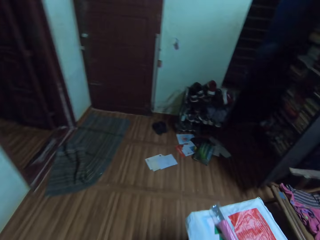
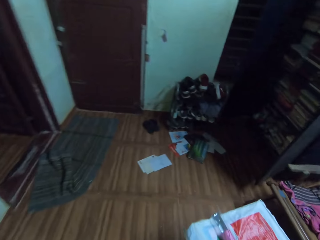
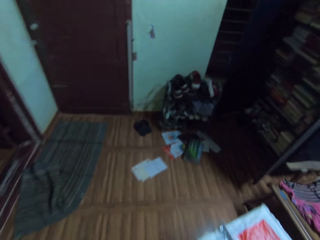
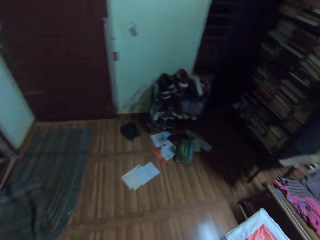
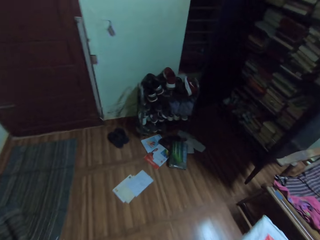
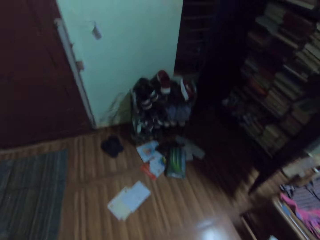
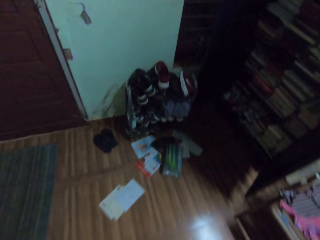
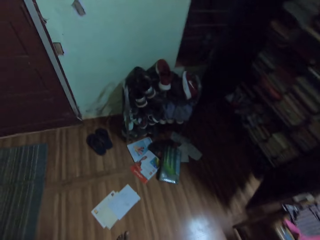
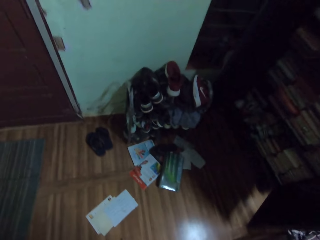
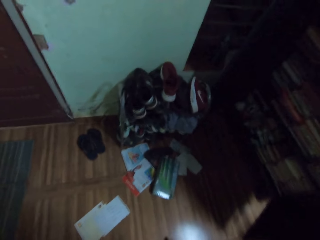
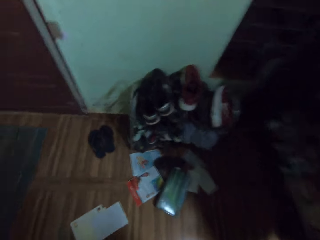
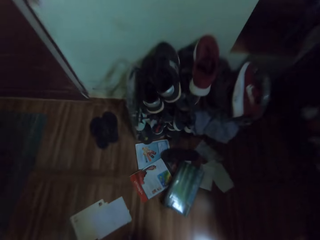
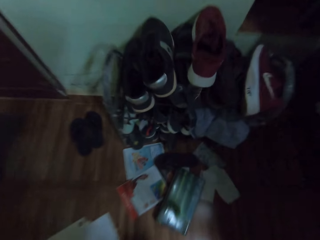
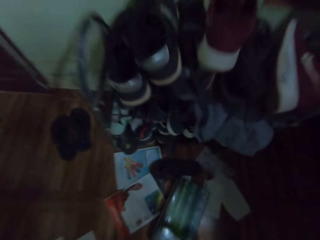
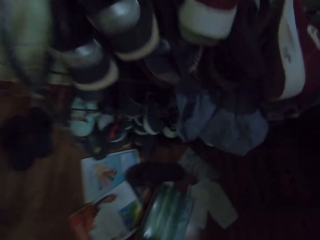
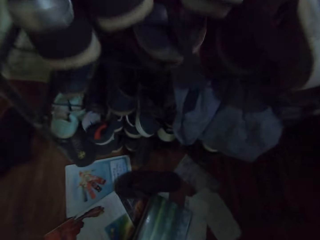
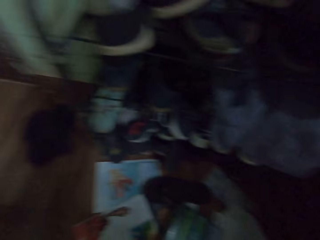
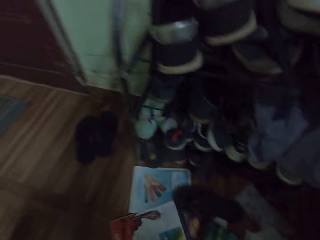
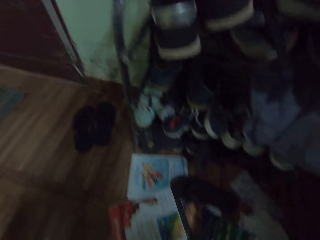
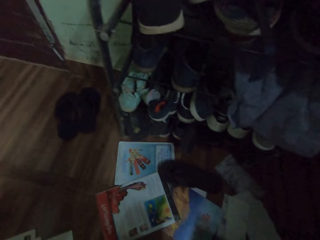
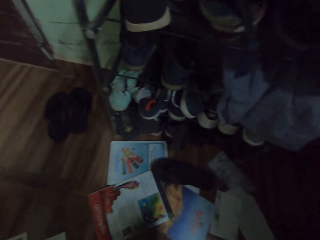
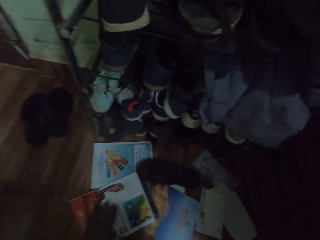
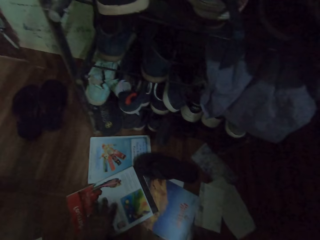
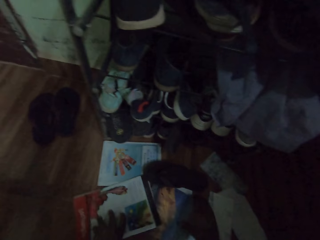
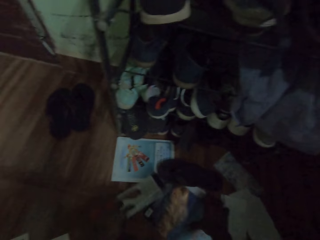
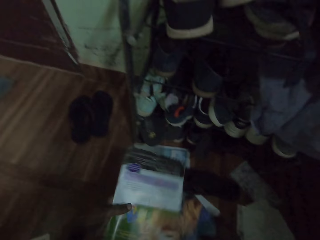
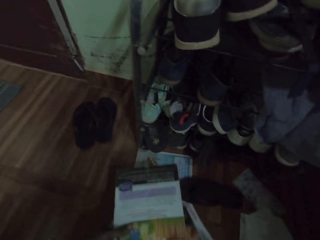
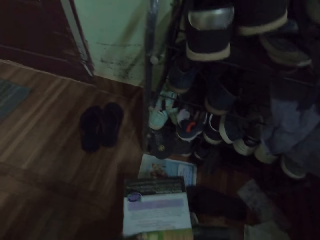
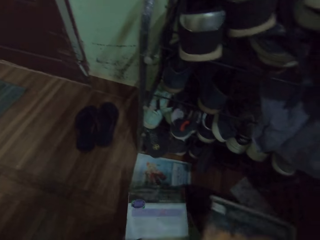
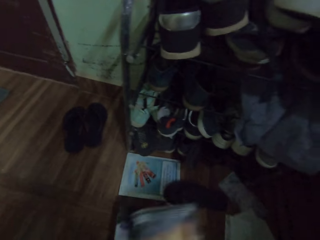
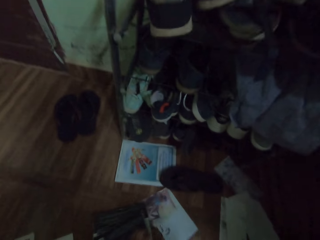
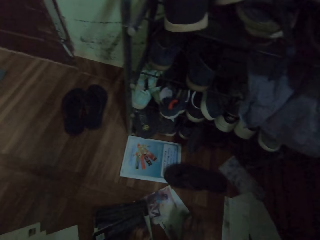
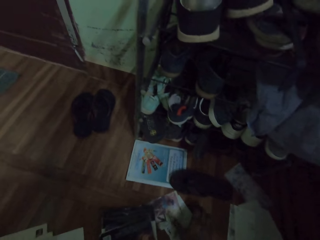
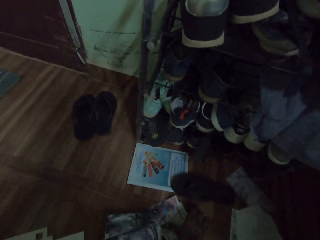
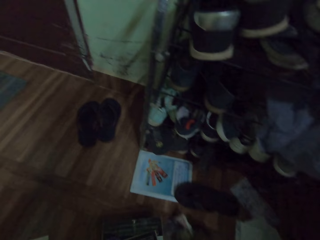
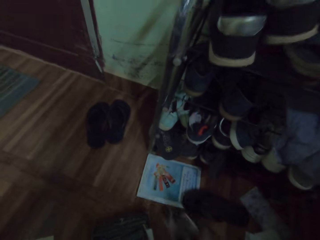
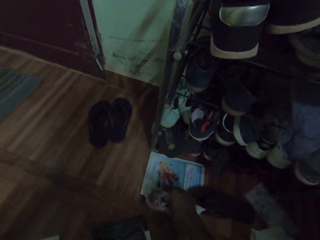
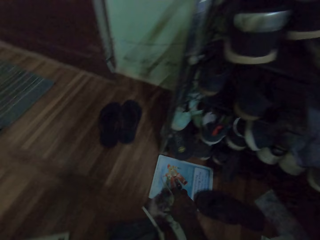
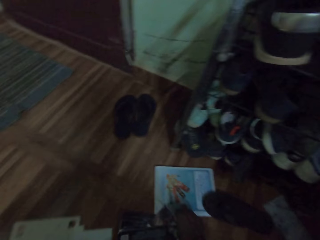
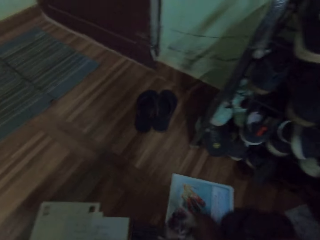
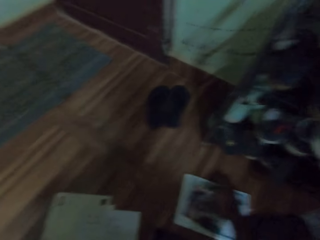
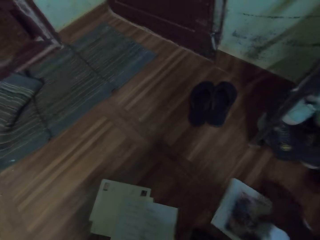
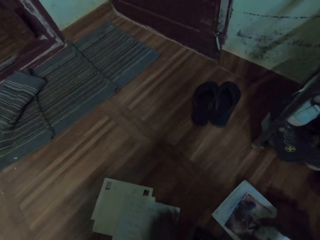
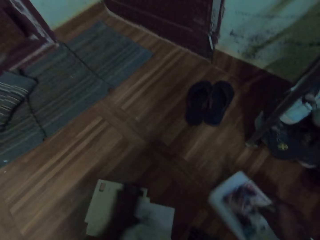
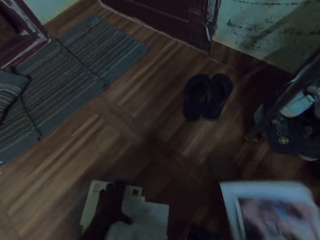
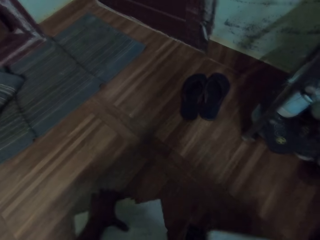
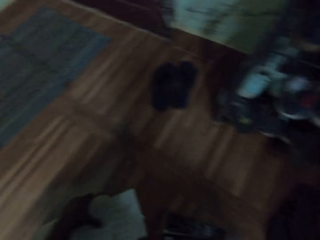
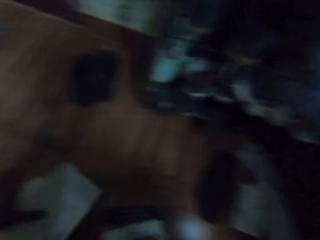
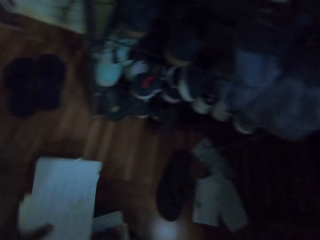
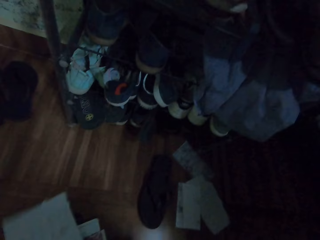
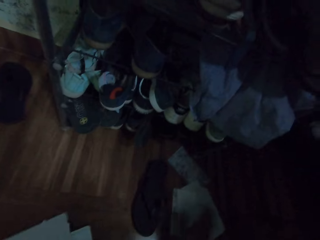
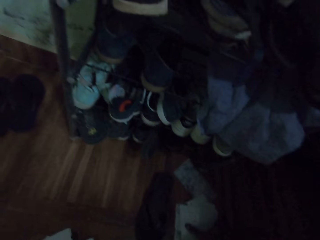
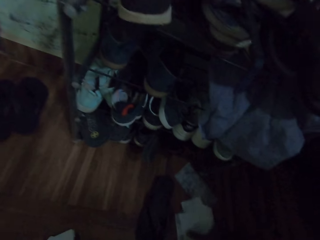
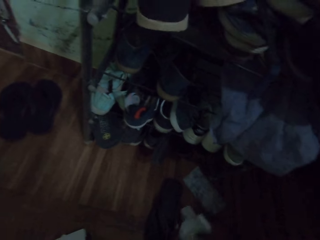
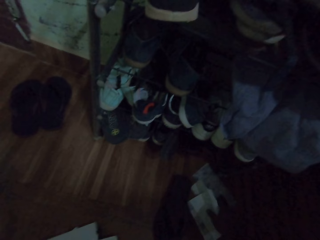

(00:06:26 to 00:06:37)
The camera wearer walks around in the room. They adjust a packet box on the floor. They pick up a book and papers from the floor.

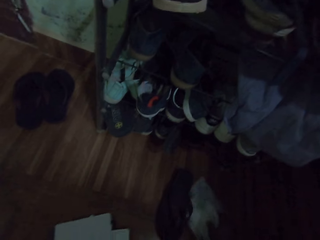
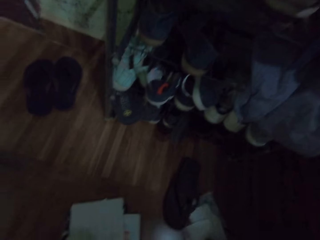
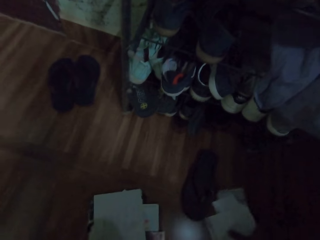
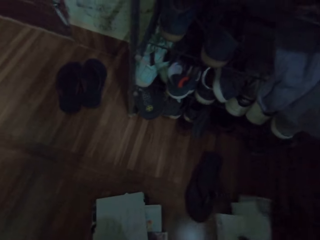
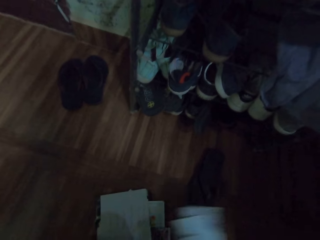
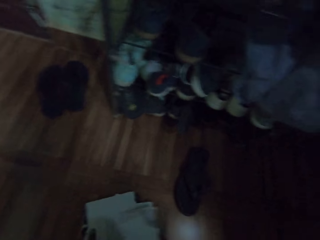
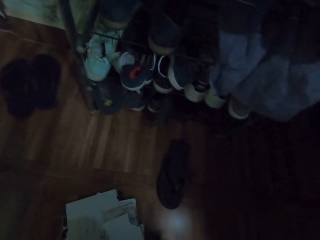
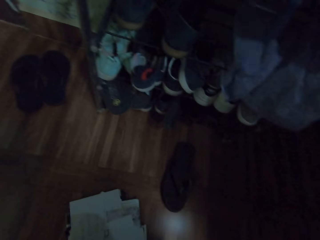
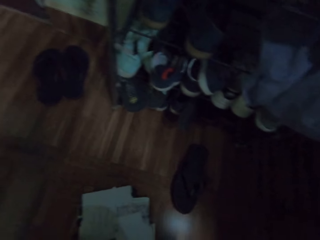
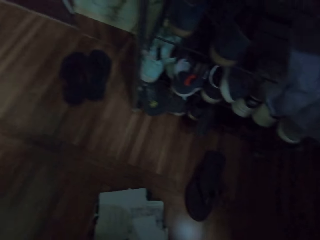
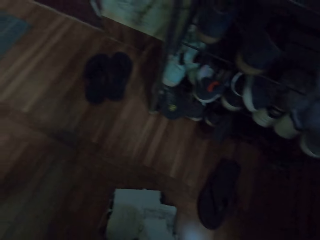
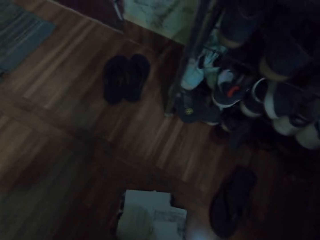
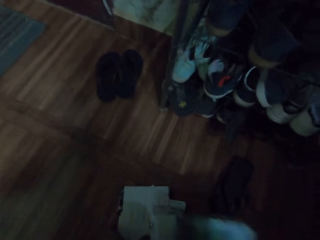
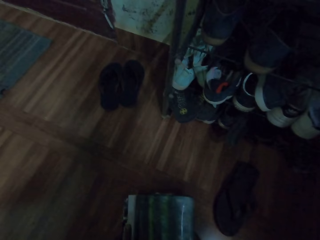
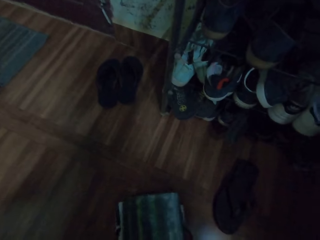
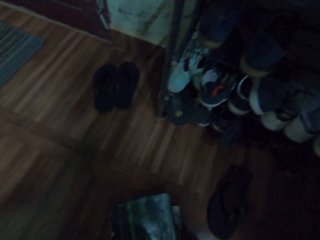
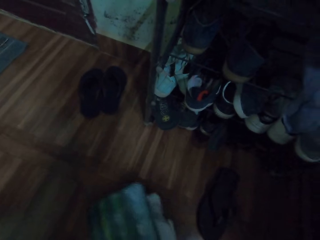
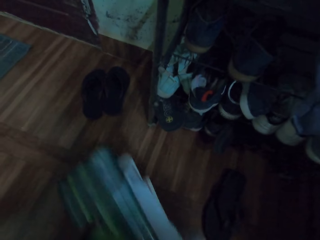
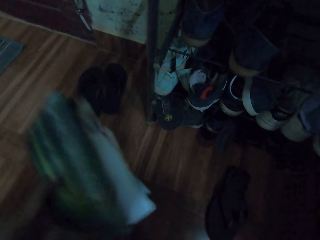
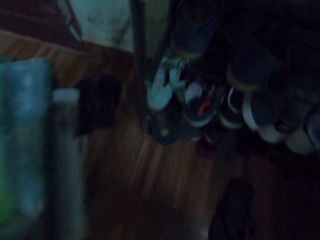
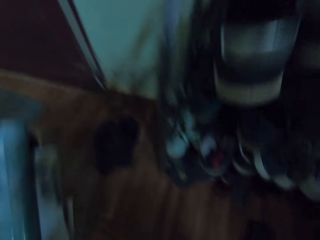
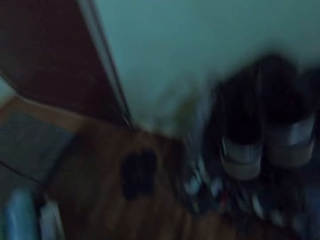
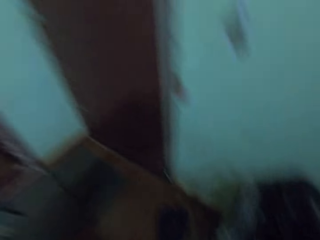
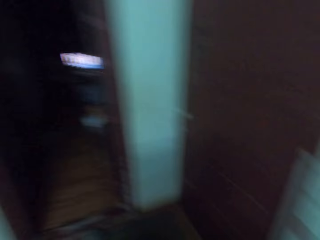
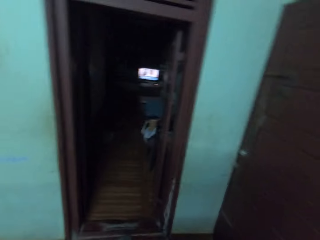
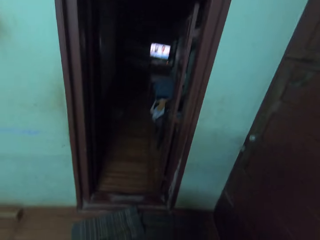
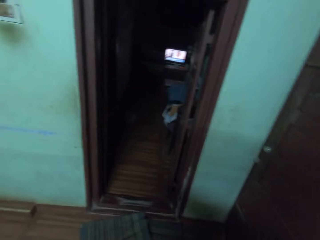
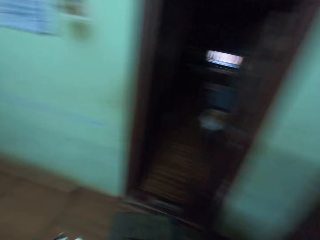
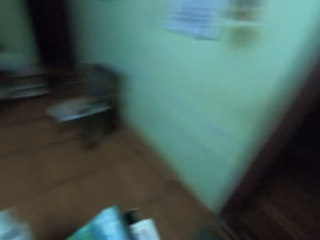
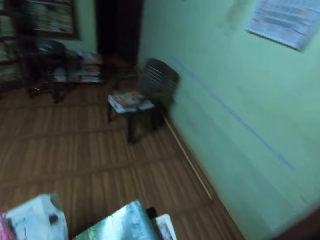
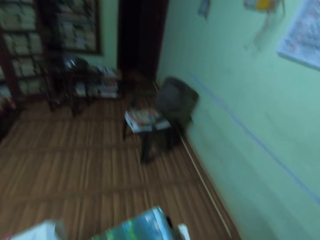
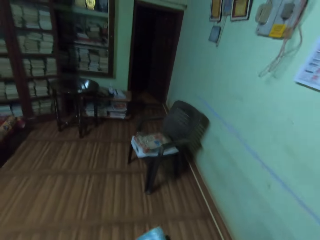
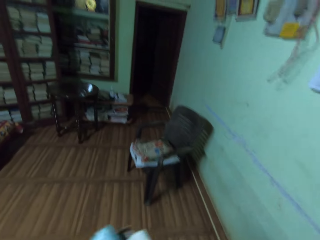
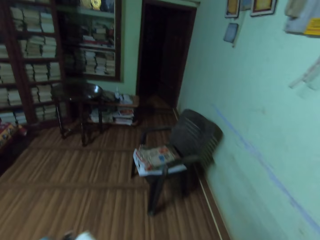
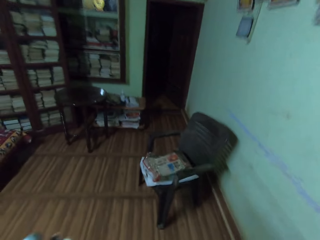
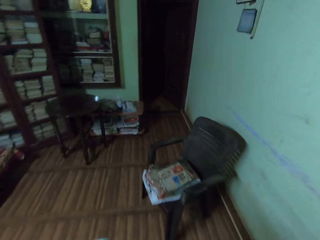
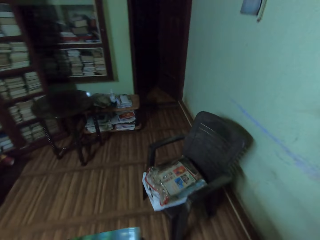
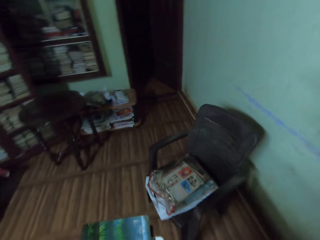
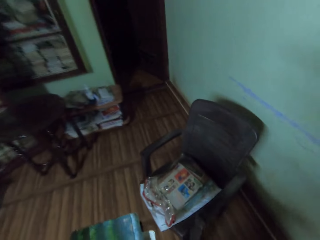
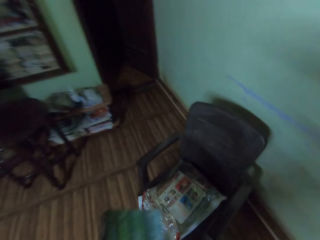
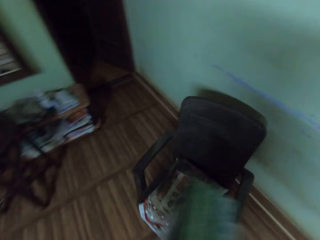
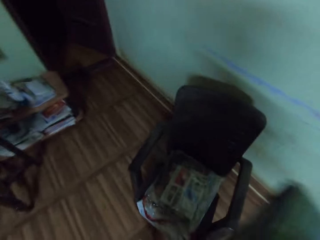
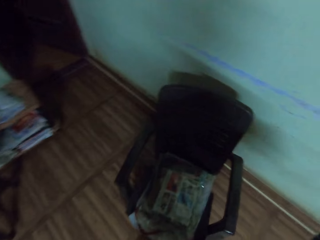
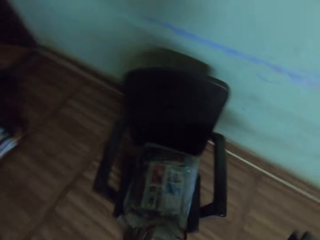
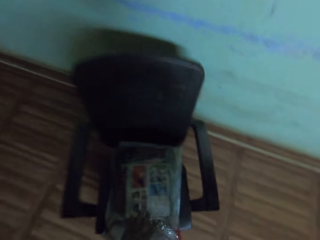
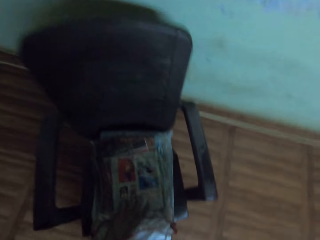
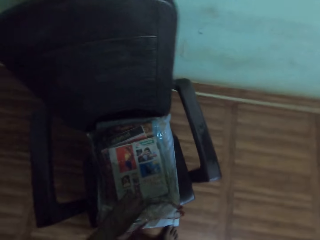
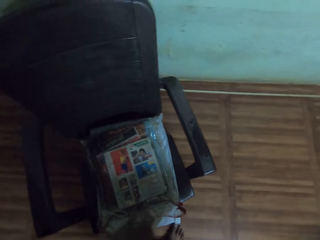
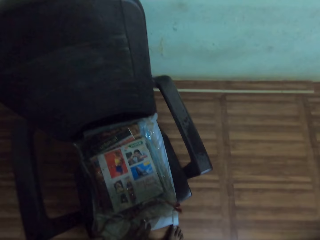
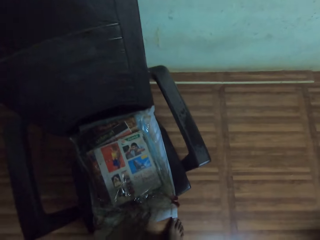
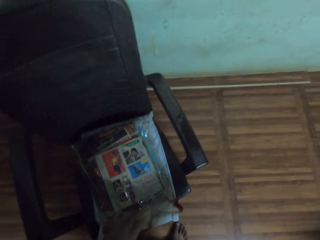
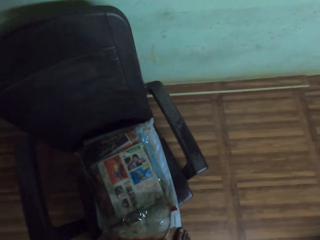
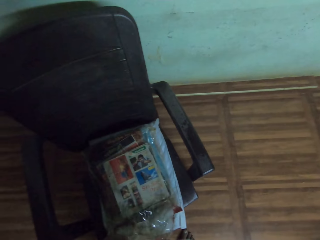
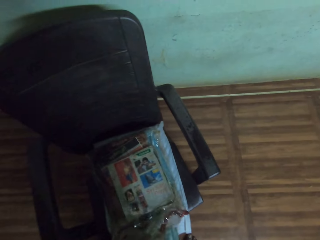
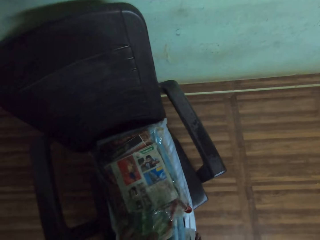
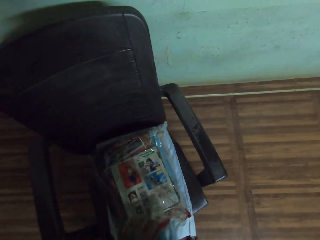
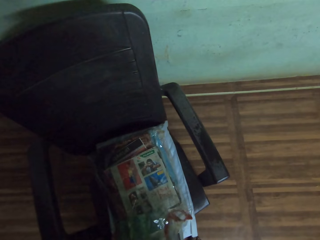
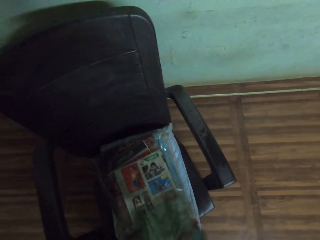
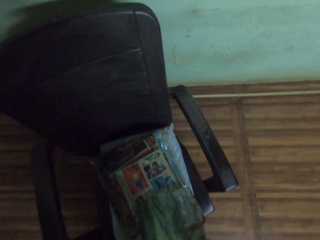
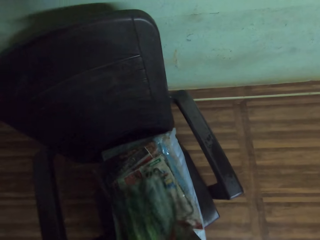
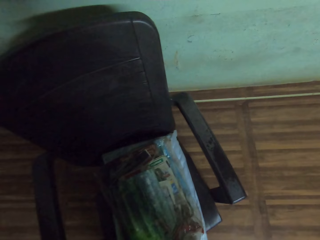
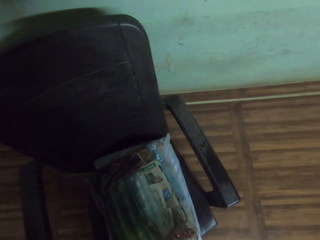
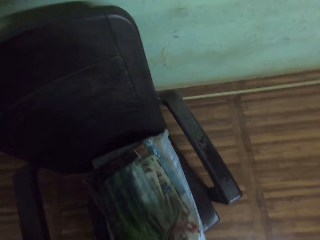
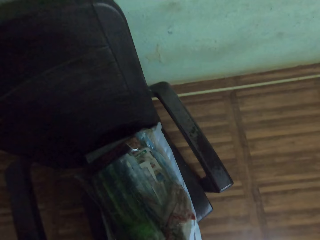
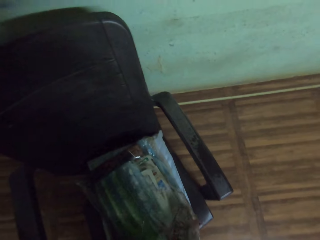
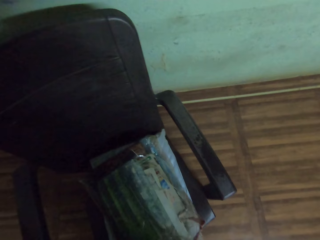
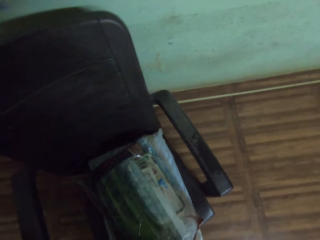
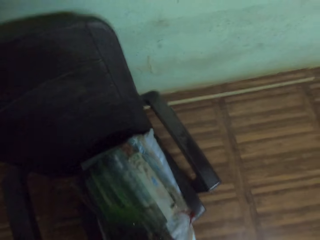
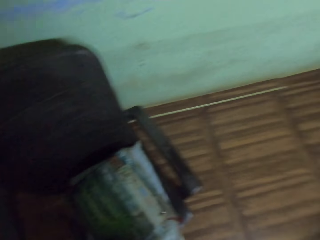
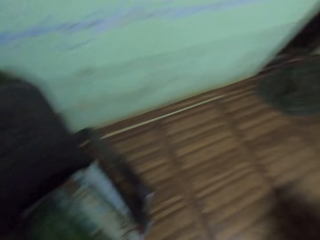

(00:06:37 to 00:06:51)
The camera wearer adjusts the packet box. They carry books, papers and the packet box around in the room. They walk. They adjust a nylon bag. They pack the packet box, books and papers in the nylon bag.
